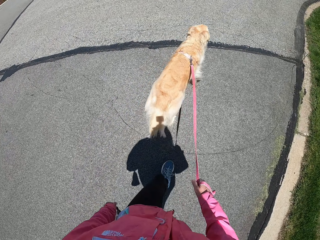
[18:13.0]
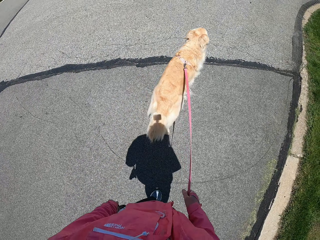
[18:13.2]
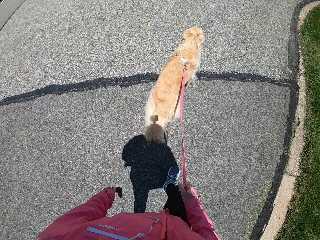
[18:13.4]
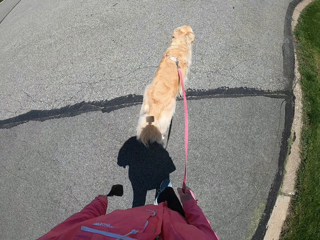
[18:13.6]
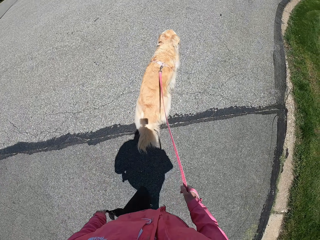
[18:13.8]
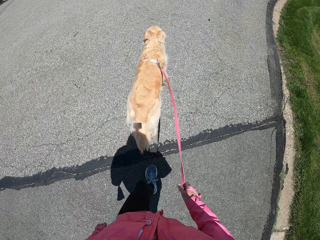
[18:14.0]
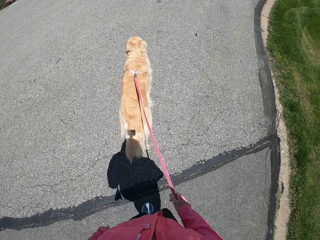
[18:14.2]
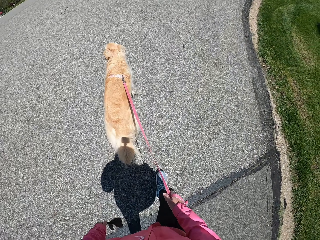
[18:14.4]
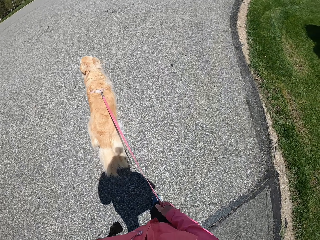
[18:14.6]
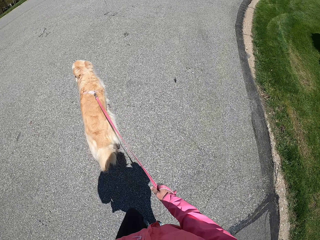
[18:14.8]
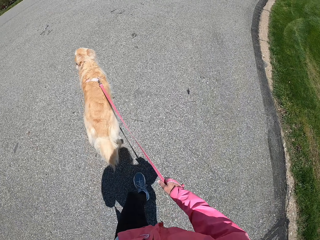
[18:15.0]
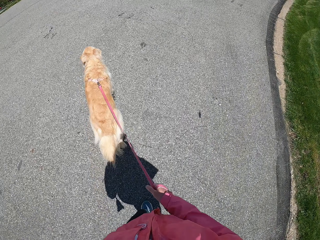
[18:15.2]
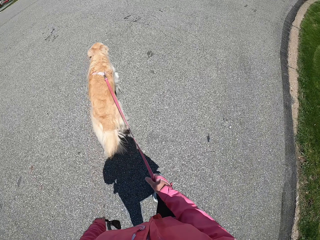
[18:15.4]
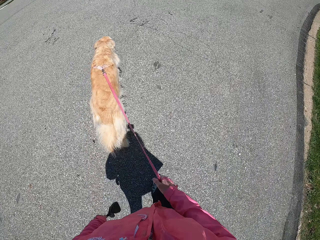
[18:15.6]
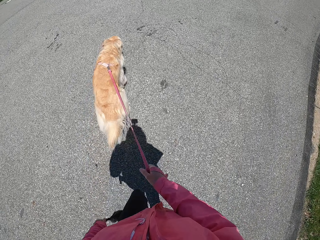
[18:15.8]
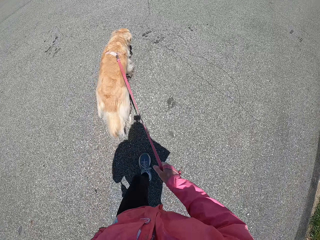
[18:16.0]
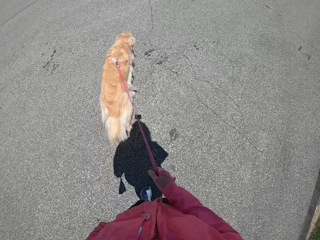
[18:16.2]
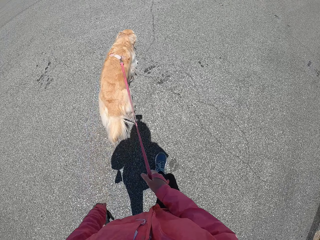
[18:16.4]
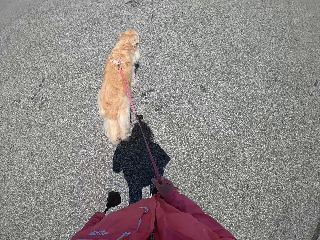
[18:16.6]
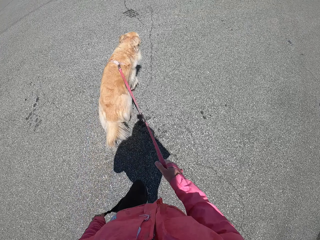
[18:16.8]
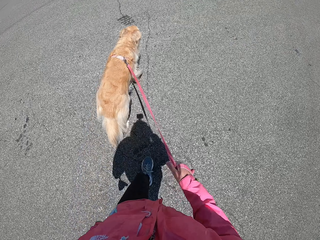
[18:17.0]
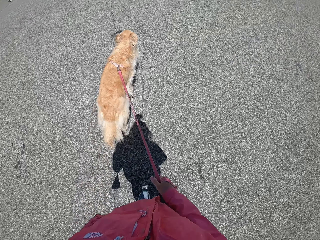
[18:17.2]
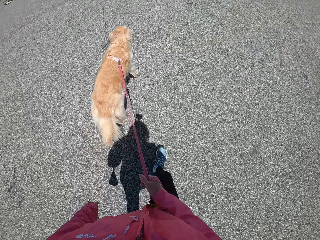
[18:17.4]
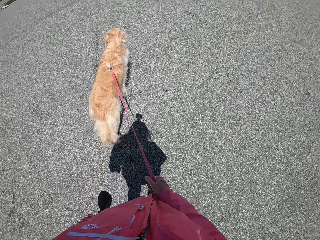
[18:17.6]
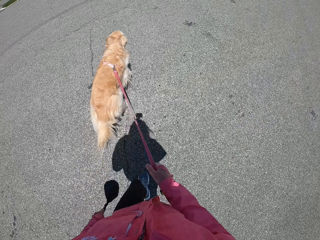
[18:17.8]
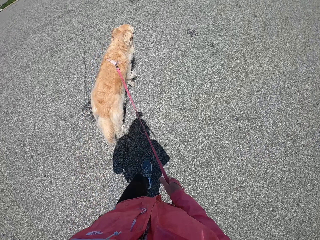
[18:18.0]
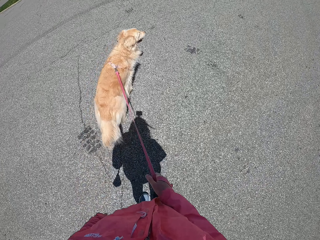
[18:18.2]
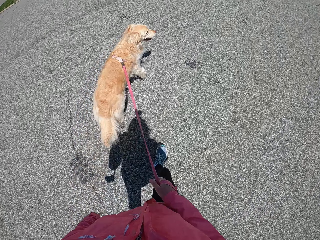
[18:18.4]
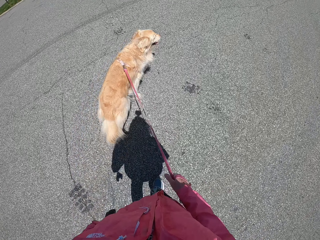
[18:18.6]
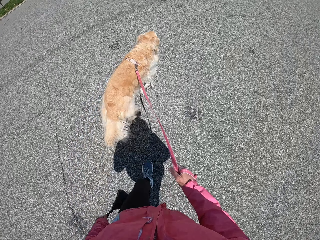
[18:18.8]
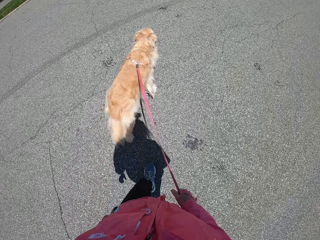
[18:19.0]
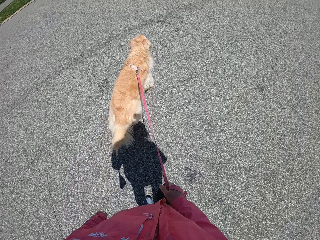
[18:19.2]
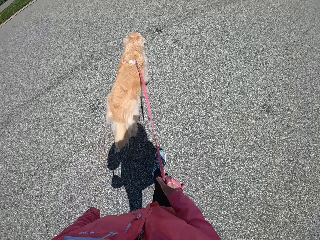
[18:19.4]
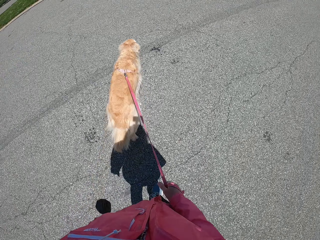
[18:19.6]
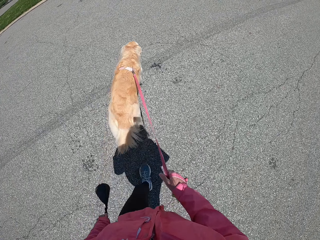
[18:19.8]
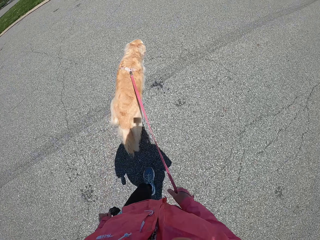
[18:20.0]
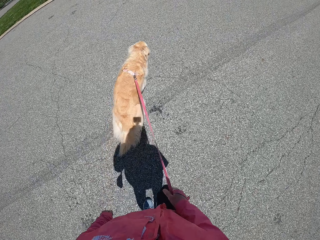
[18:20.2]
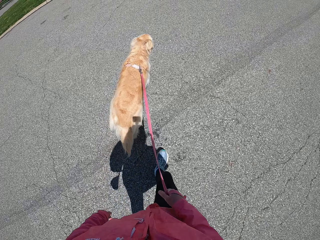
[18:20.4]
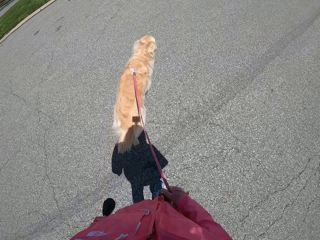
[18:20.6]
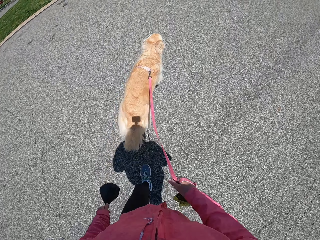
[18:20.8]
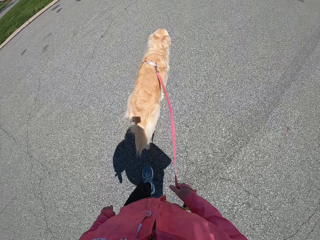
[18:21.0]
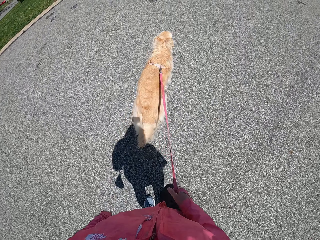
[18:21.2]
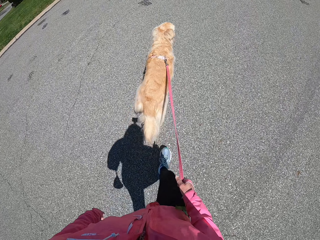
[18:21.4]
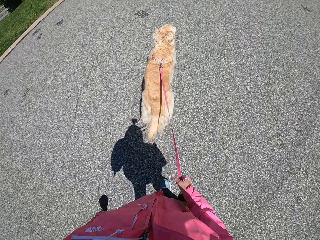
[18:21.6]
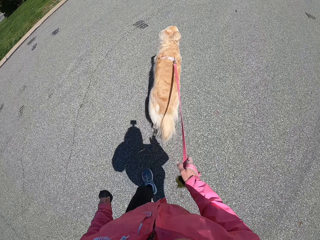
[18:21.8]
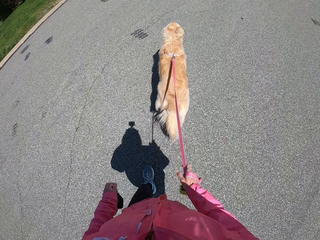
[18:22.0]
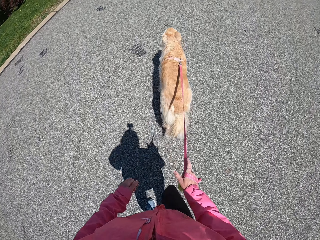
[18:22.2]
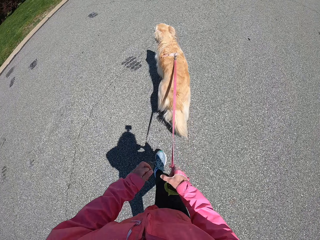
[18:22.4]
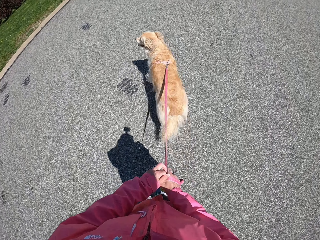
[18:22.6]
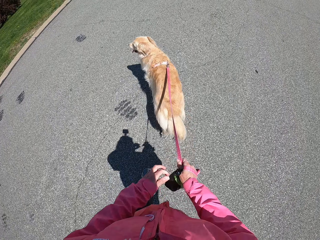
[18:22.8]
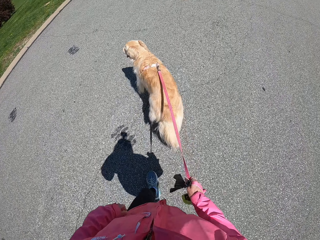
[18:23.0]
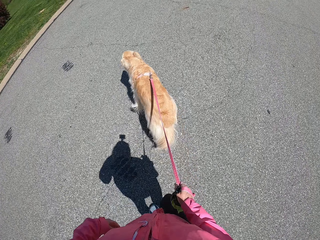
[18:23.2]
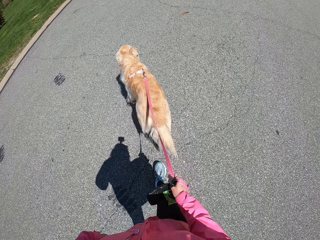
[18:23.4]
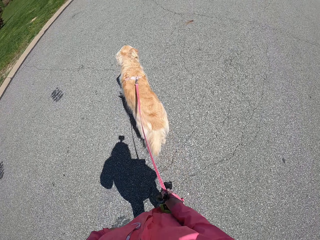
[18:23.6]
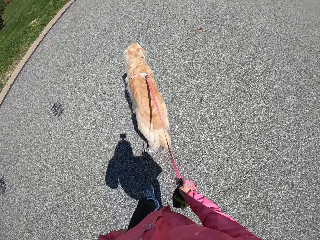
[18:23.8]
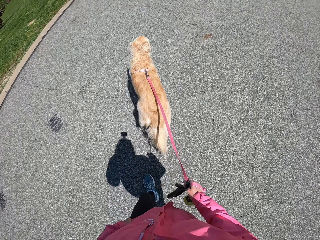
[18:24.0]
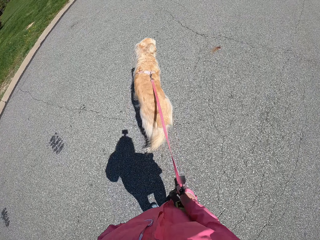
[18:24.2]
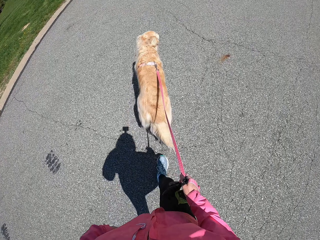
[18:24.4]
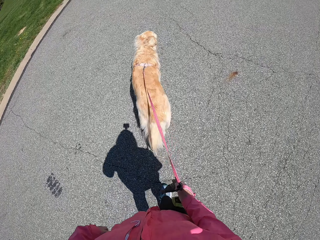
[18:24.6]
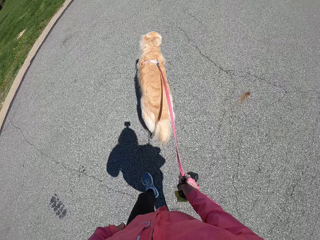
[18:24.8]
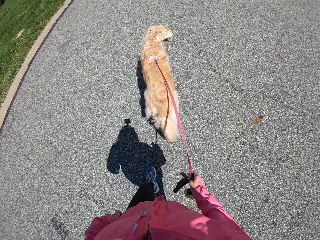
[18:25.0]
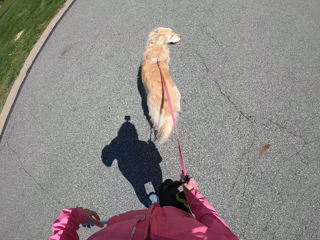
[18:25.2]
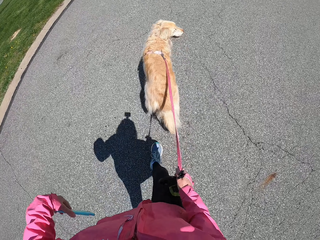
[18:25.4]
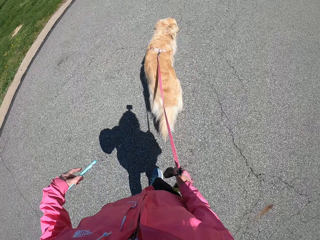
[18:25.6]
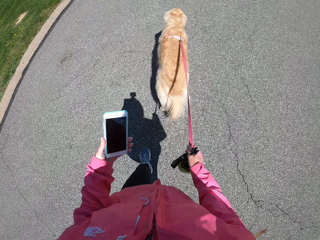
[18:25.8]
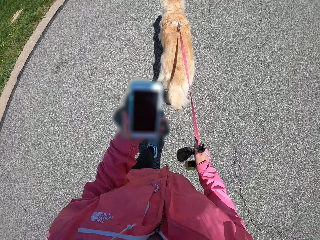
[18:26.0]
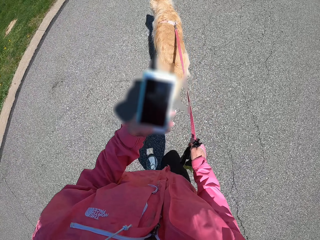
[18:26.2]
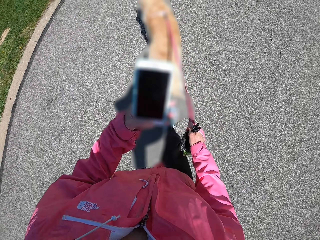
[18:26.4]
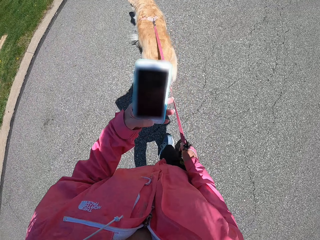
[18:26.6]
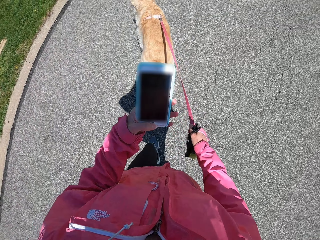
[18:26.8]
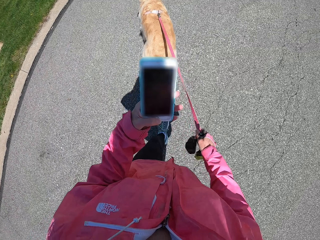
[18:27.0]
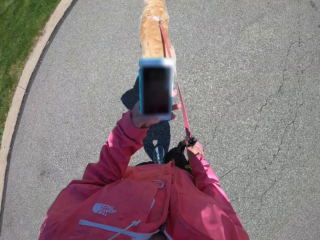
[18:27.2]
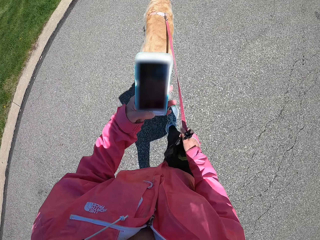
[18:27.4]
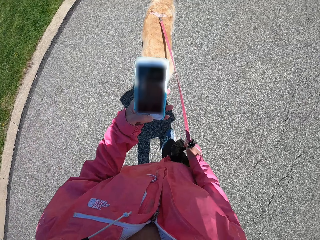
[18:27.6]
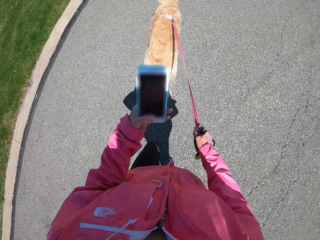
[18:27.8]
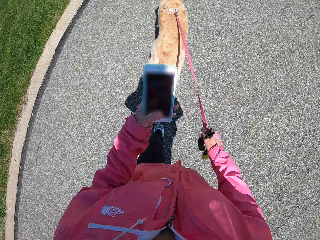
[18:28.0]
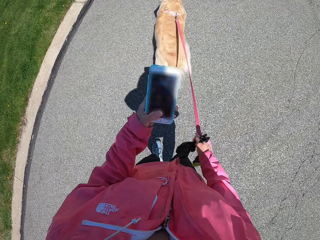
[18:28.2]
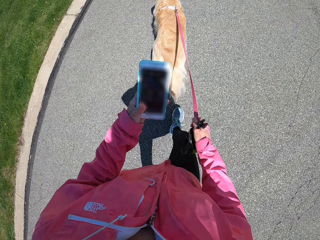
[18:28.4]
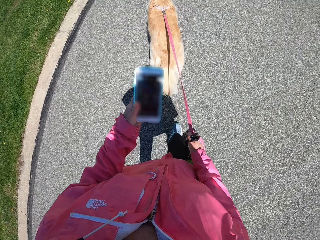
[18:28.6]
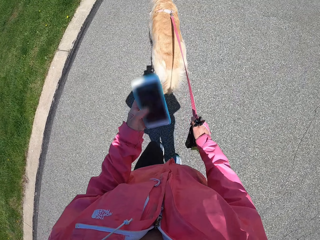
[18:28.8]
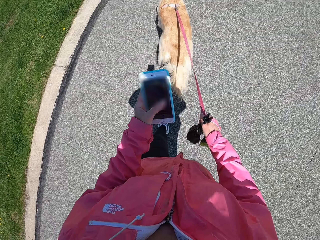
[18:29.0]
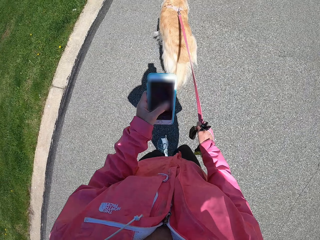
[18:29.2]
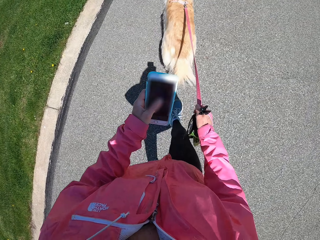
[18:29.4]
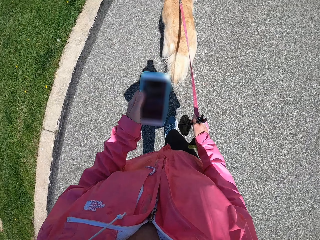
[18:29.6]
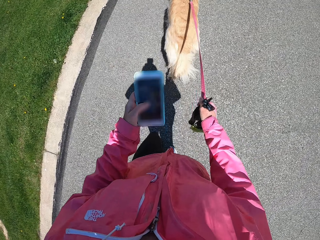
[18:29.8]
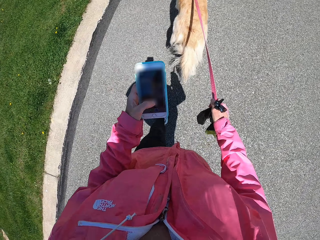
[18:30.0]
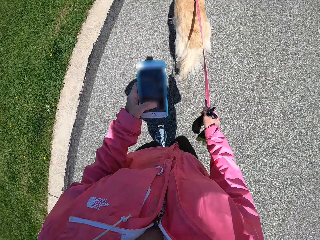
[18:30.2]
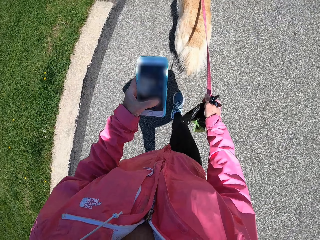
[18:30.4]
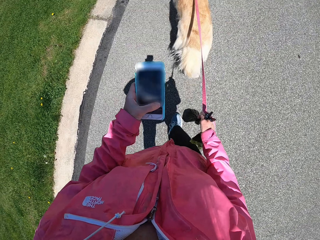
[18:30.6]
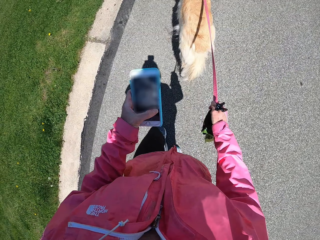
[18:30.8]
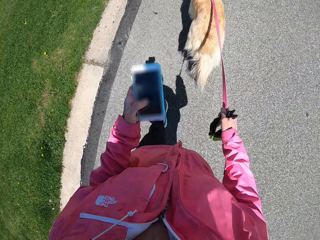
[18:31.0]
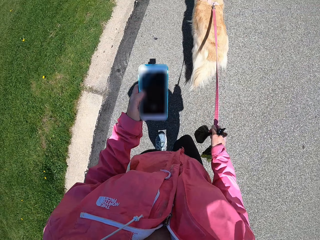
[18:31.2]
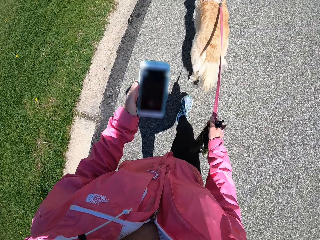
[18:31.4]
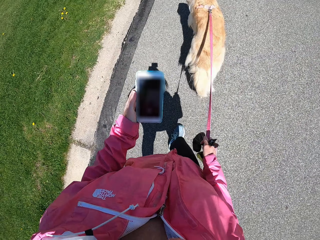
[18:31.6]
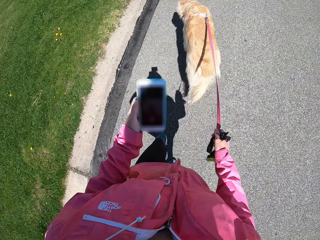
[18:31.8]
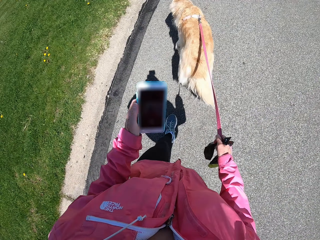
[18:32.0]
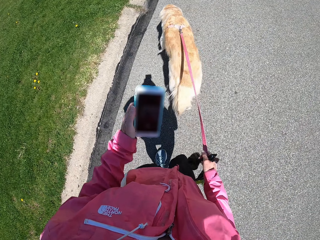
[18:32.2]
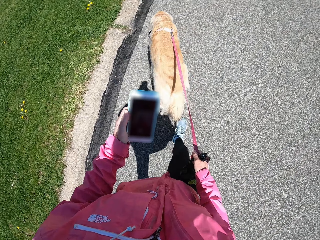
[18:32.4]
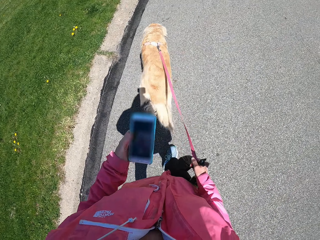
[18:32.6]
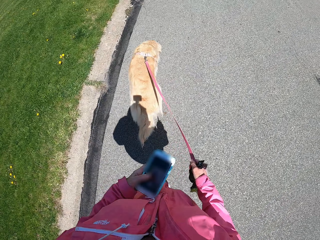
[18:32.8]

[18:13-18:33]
The camera wearer changes the polythene from the left to the right hand. They remove the phone from the pocket. They hold the phone. They operate on the phone.

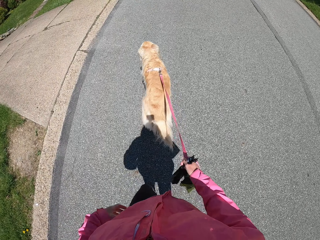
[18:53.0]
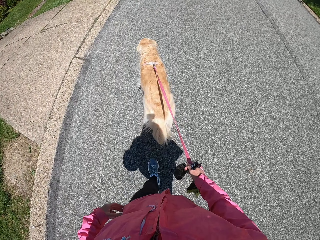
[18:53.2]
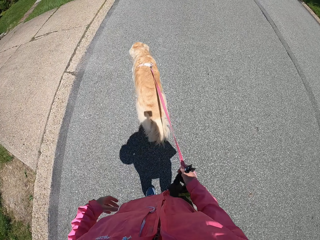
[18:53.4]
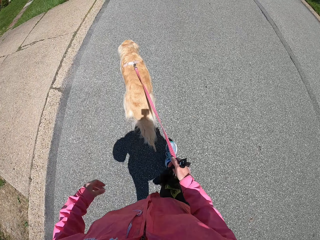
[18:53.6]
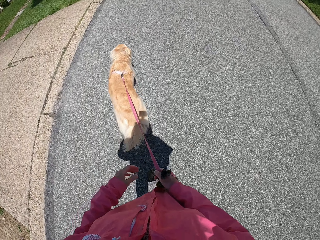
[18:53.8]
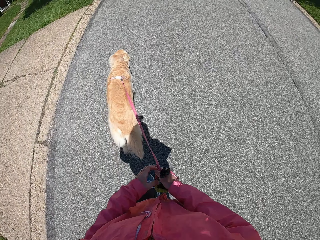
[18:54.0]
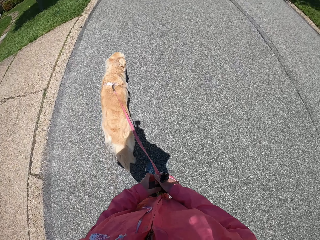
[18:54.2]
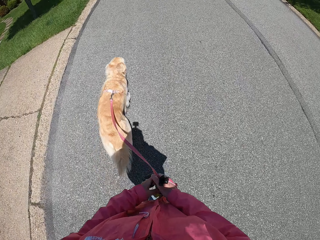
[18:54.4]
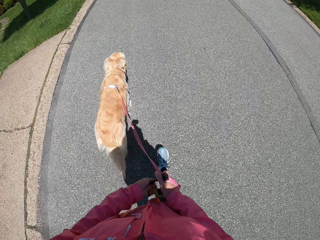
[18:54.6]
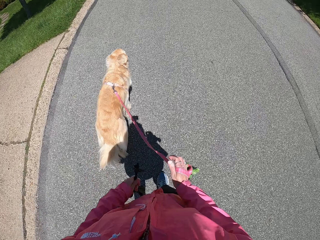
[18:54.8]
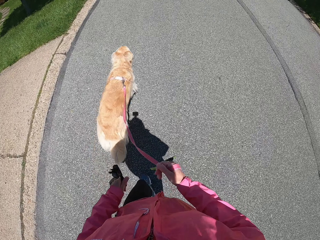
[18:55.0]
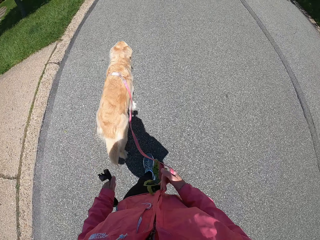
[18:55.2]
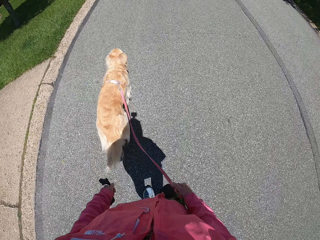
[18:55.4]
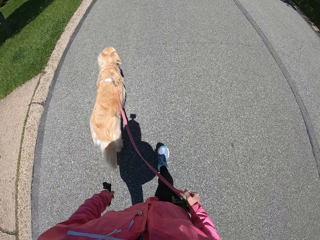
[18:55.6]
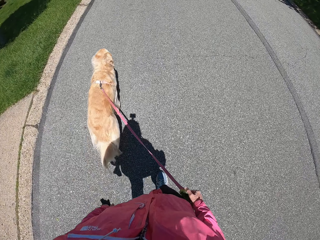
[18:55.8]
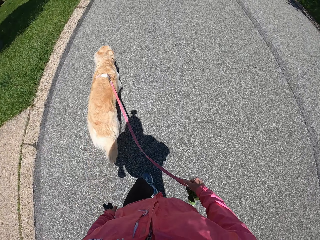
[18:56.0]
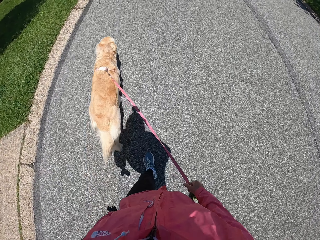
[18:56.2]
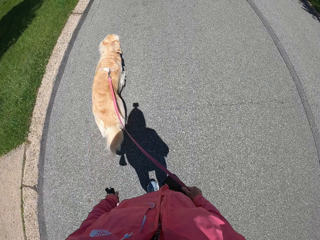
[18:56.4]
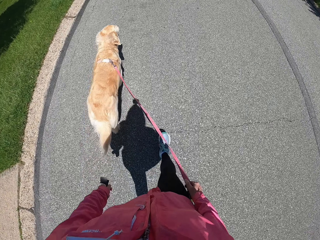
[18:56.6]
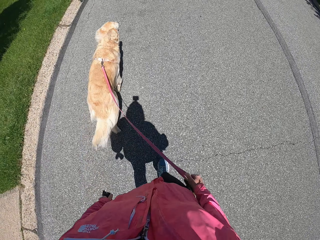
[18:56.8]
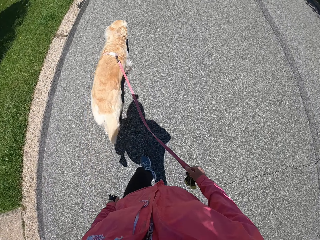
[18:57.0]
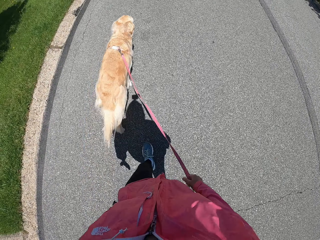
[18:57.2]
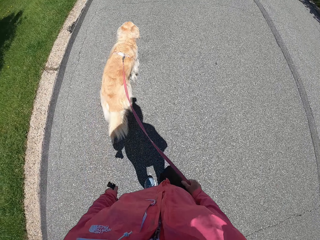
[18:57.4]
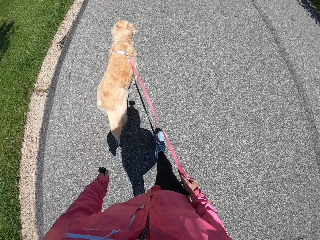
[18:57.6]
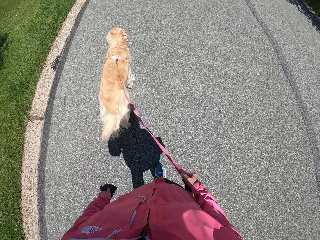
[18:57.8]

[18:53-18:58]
The camera wearer changes the polythene paper bag from the right hand to the left hand. They take an object from the other hand.
